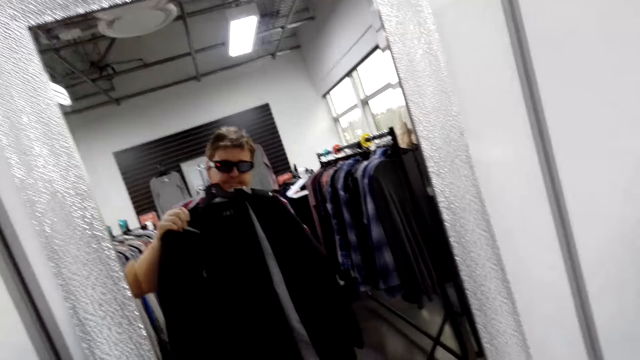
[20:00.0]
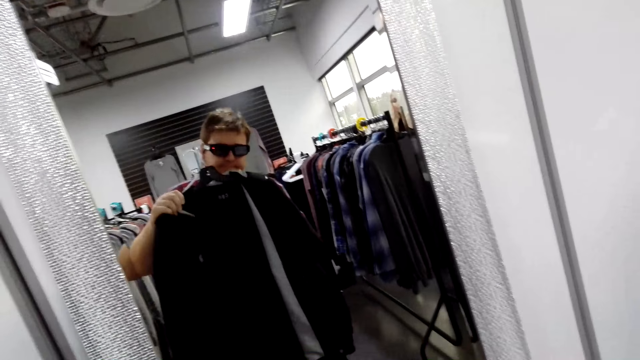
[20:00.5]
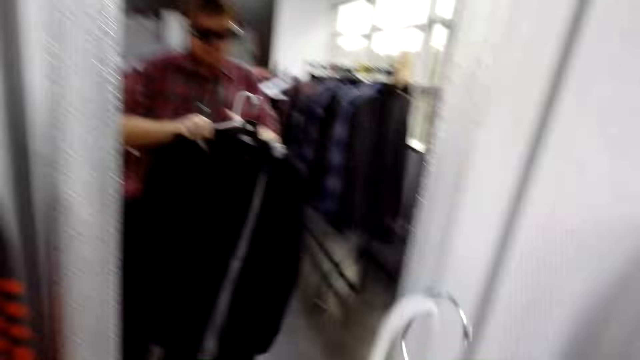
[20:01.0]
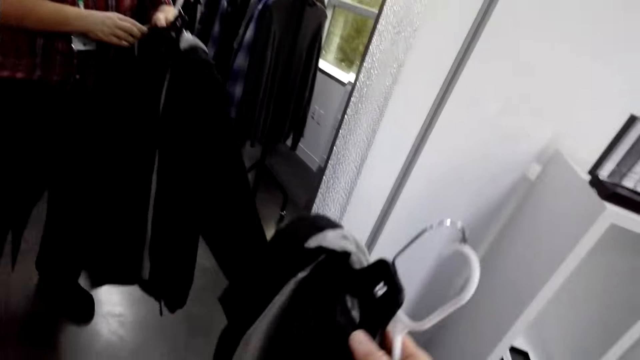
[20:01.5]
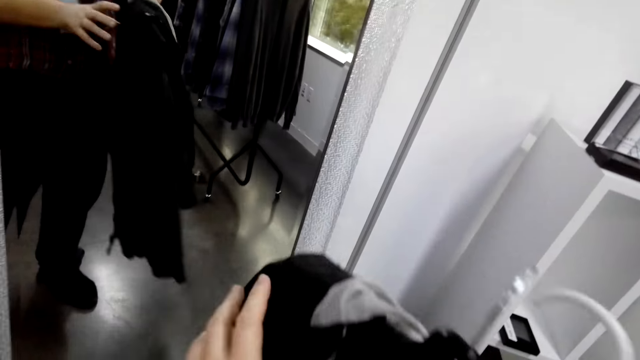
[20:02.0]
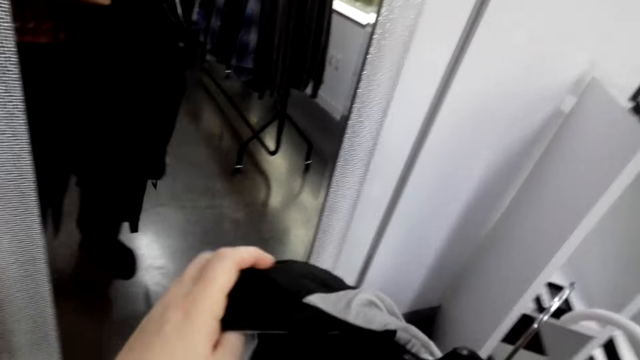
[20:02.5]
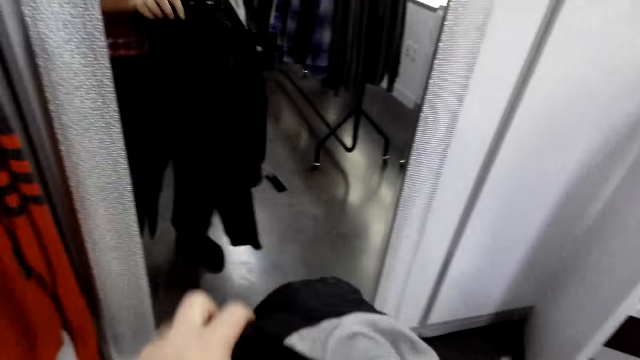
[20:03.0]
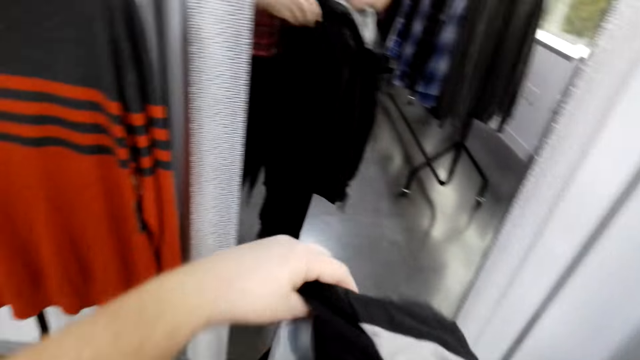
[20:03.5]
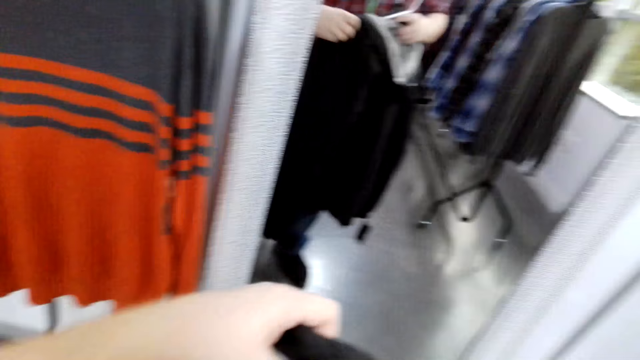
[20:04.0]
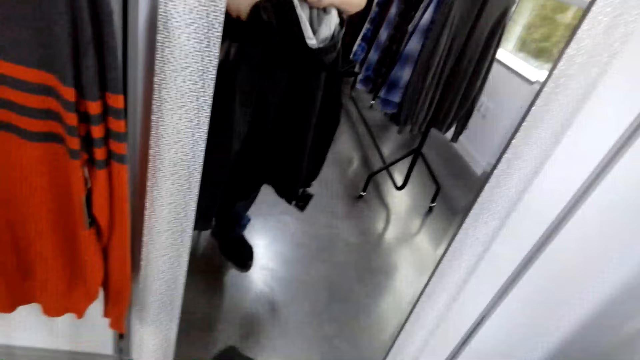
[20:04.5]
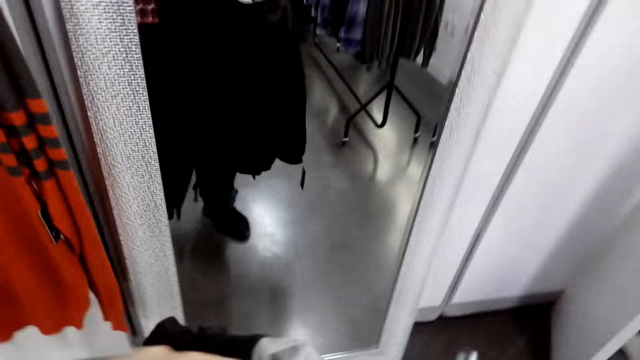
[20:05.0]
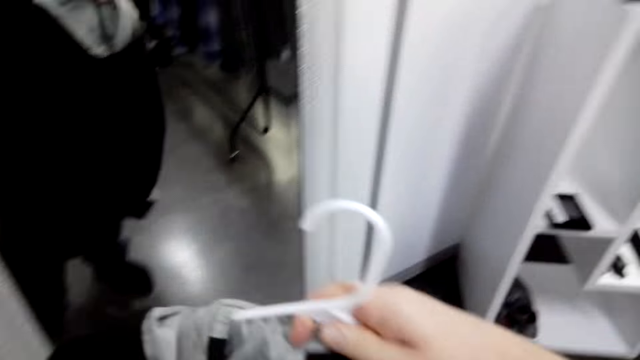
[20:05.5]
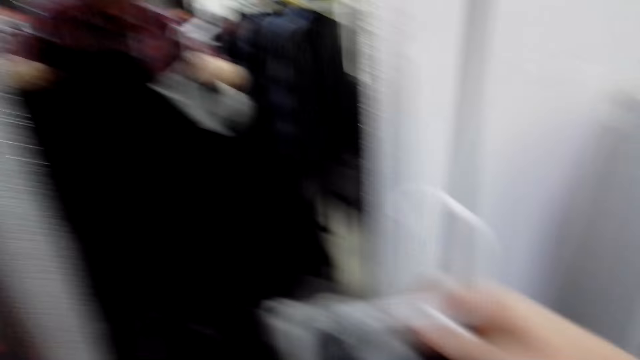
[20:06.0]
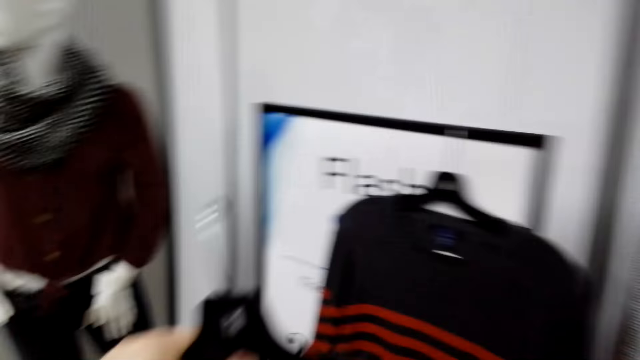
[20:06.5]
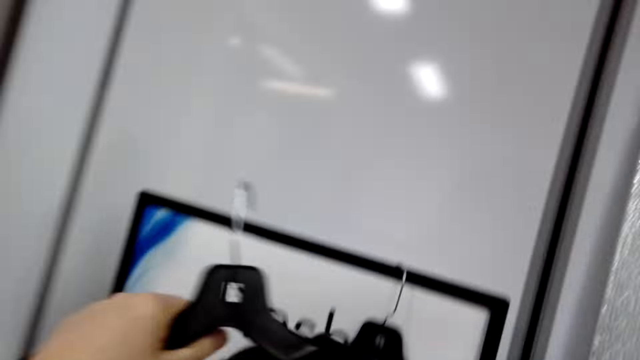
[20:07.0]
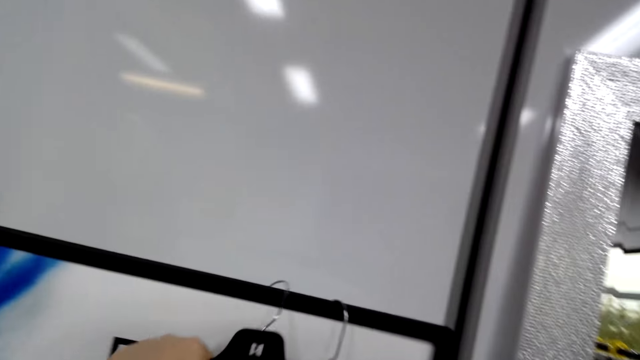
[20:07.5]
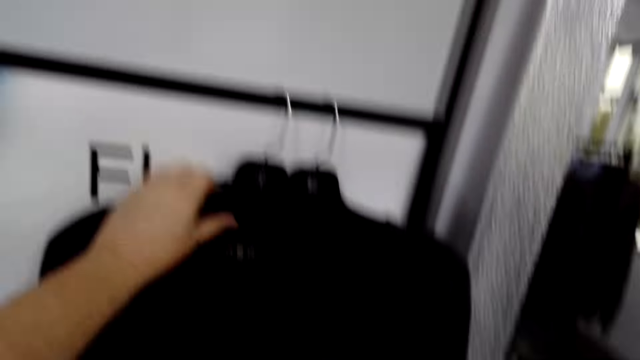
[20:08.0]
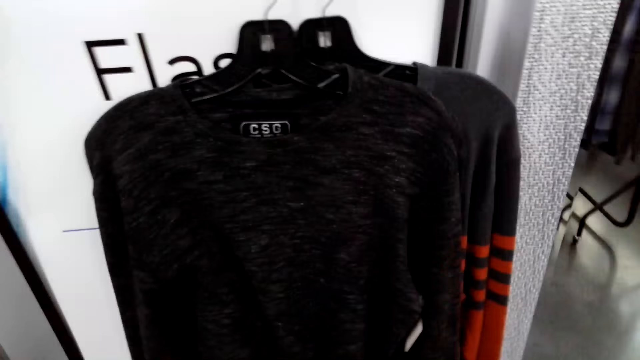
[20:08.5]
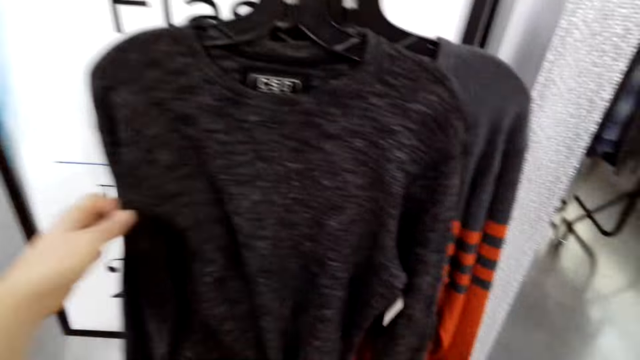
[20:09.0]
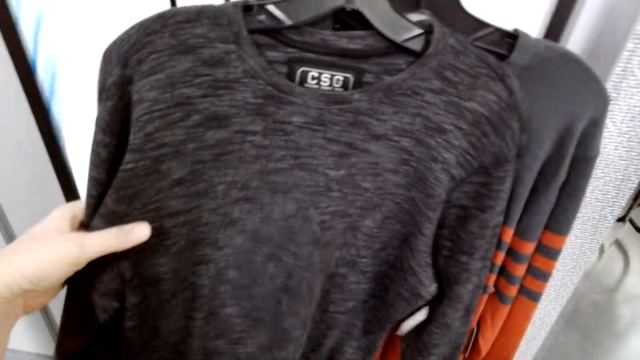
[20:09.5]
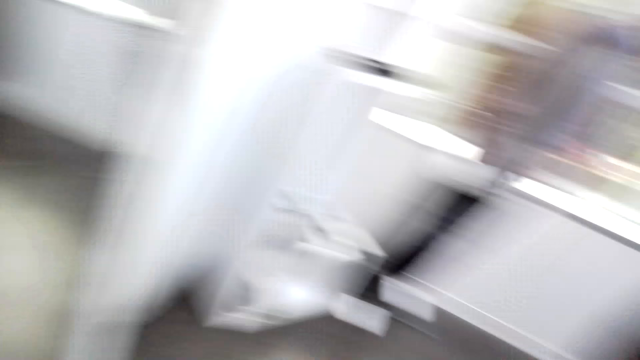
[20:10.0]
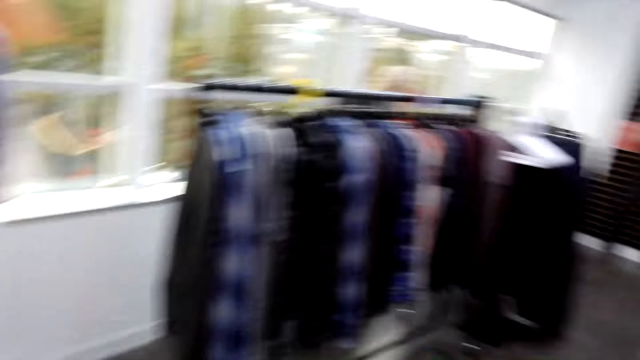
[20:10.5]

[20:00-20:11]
The camera wearer removes the jacket from the hanger. They move towards the board and hang the hanger on the board. They inspect the t-shirt. They look around.

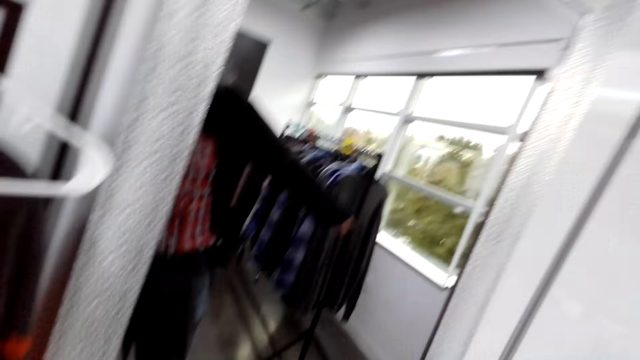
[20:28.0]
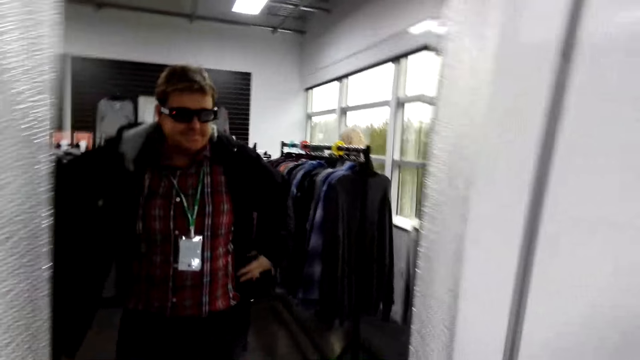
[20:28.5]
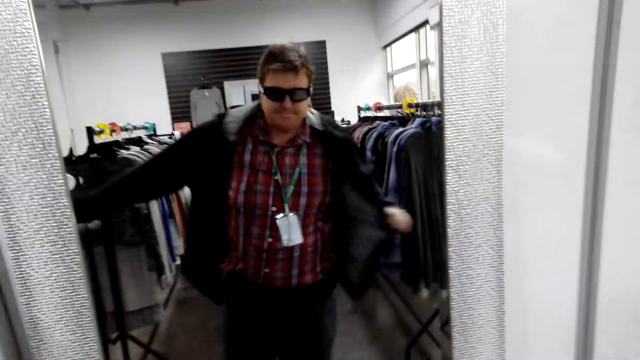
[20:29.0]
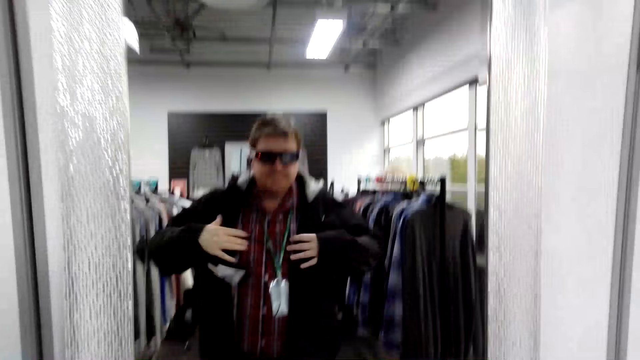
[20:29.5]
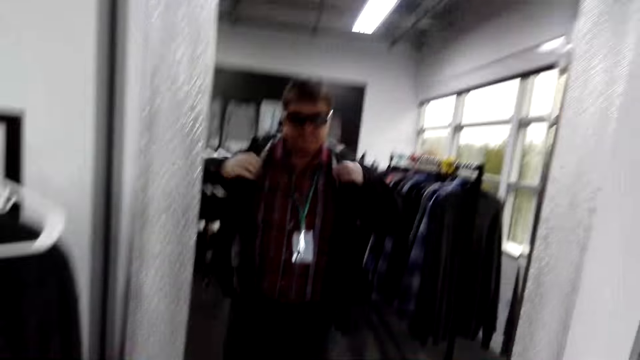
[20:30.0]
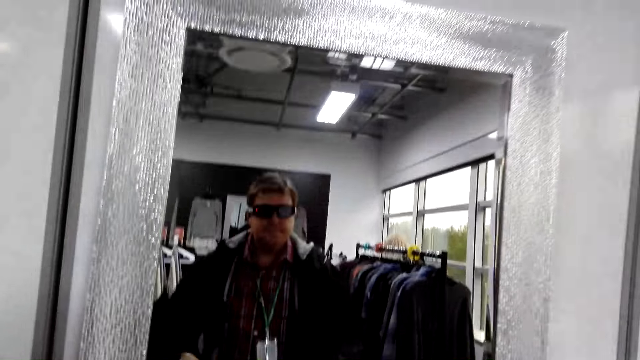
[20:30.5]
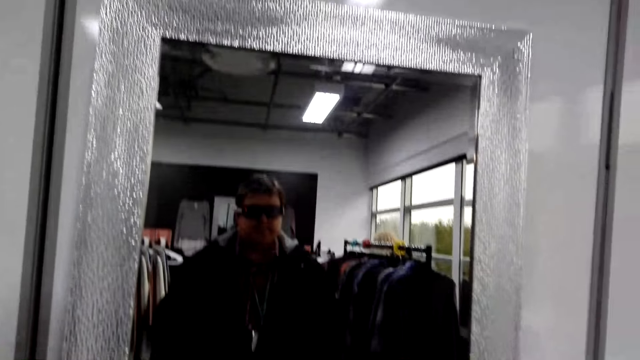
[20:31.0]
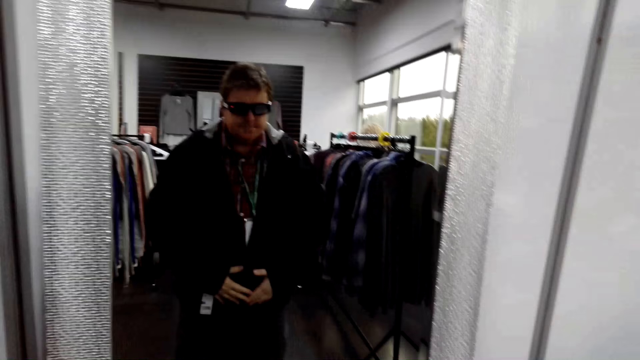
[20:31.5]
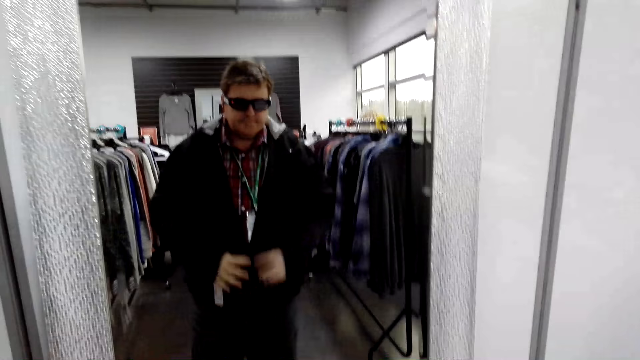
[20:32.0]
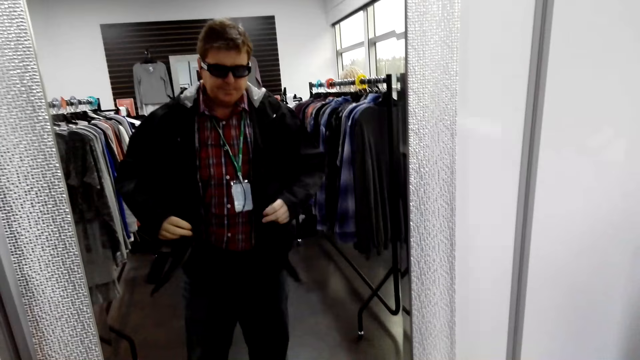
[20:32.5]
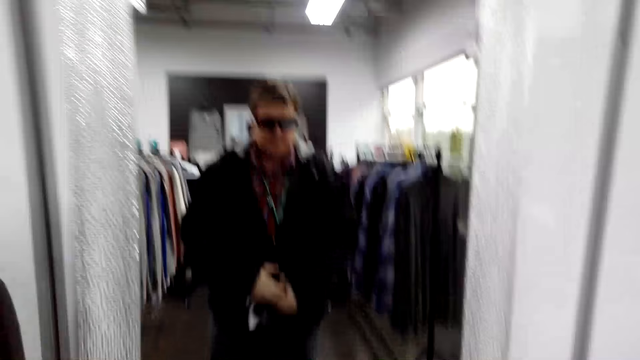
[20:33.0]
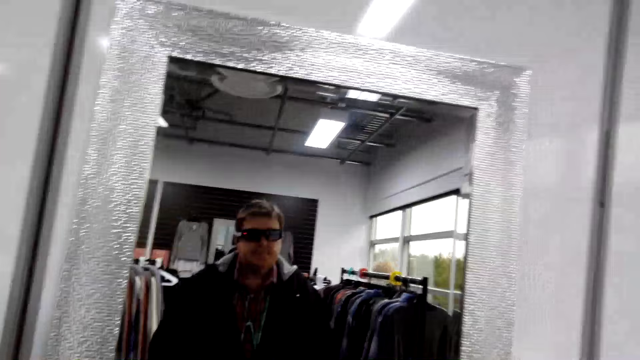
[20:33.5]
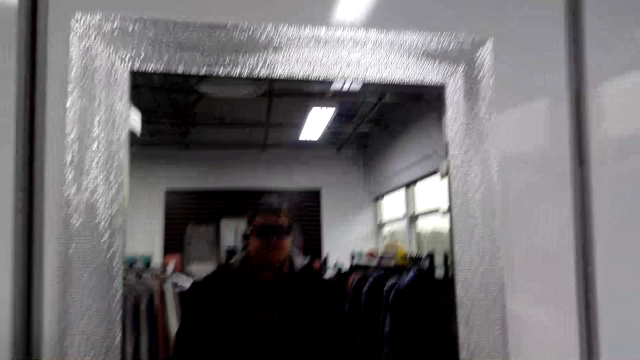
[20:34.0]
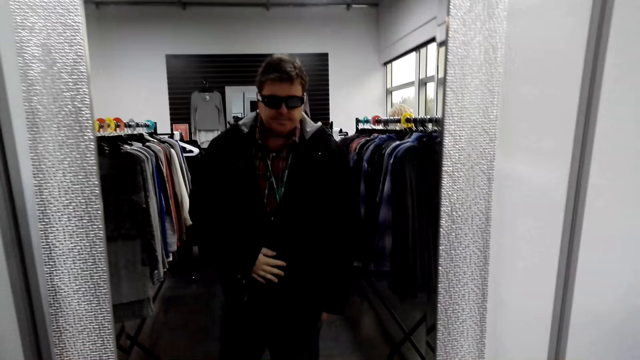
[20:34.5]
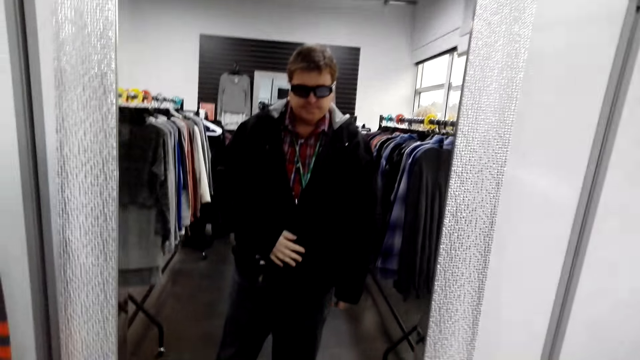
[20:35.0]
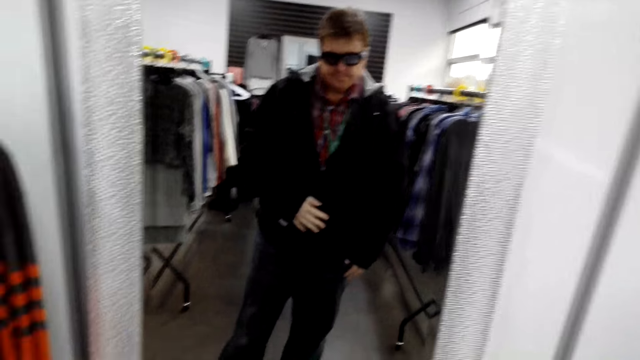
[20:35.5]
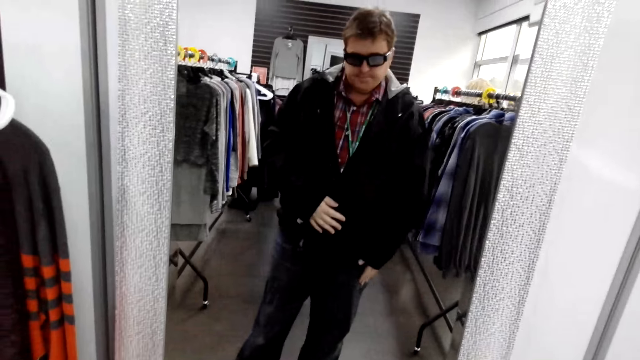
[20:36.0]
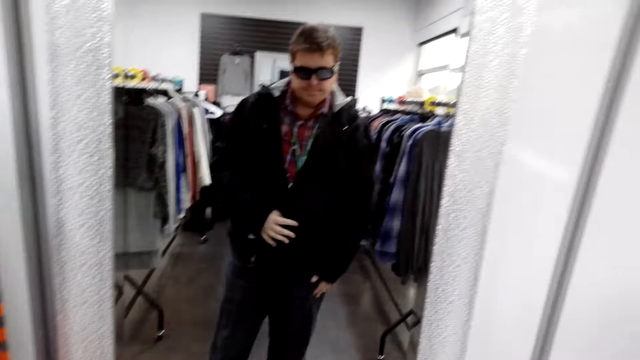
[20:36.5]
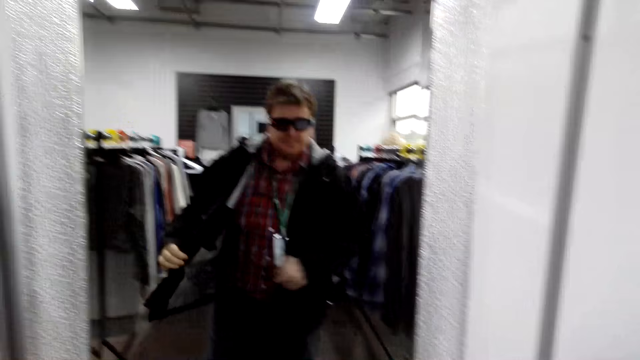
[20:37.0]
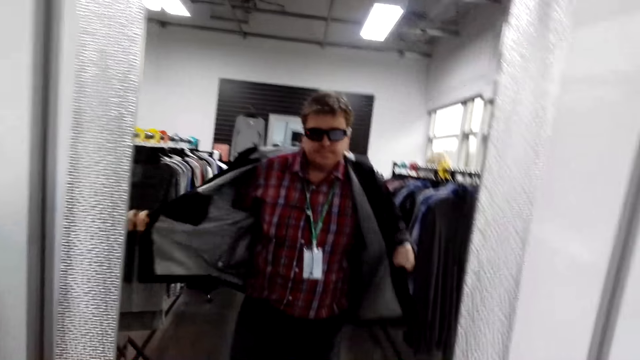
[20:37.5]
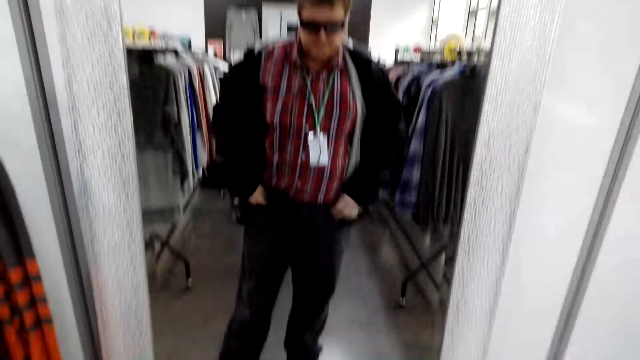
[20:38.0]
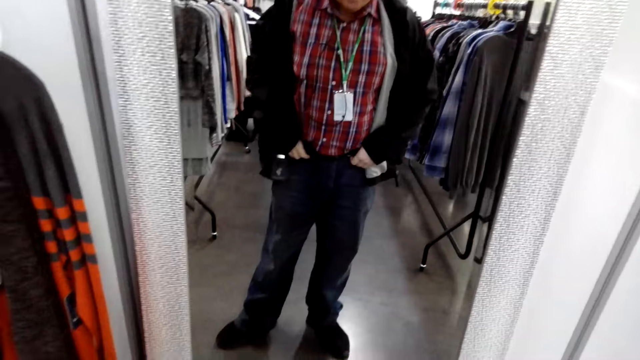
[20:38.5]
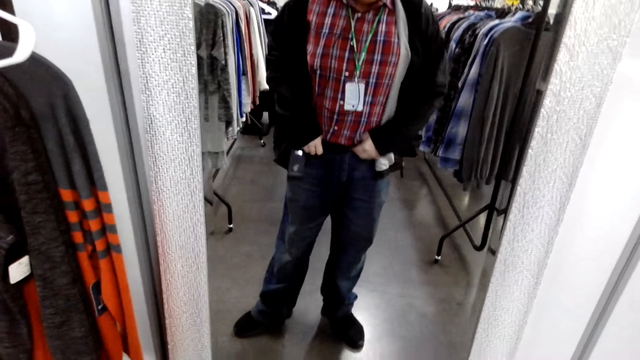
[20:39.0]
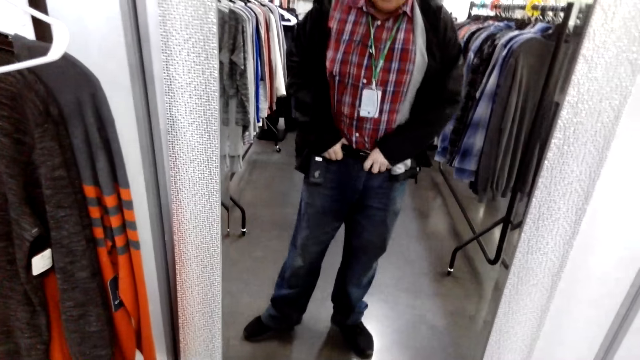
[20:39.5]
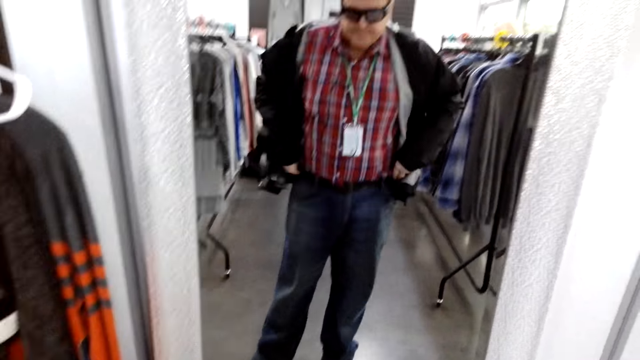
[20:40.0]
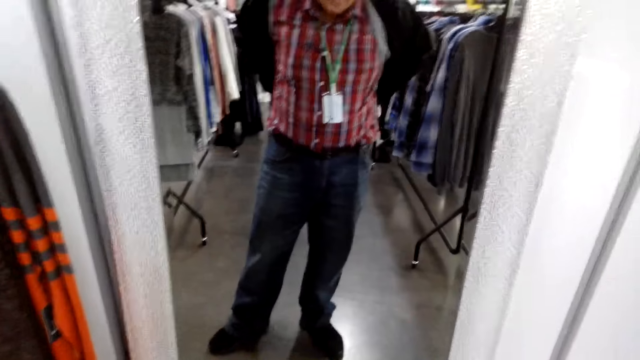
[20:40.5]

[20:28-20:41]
The camera wearer looks at himself in the mirror. He looks at the mirror. He adjusts the trouser.
